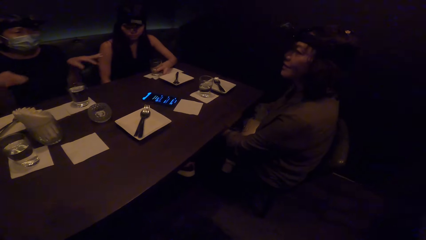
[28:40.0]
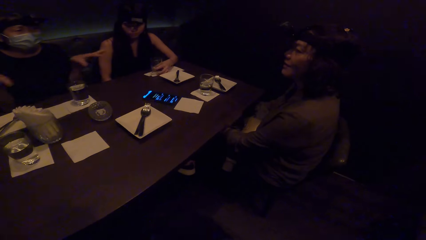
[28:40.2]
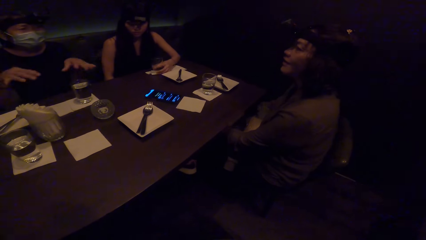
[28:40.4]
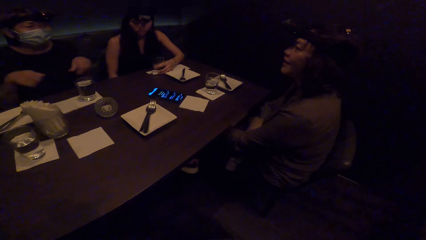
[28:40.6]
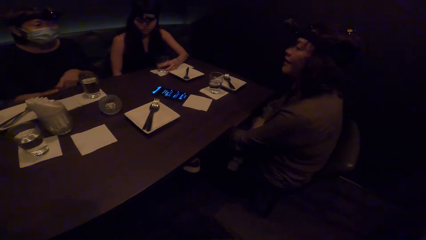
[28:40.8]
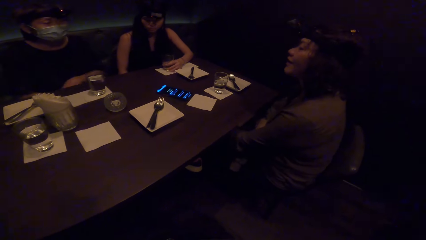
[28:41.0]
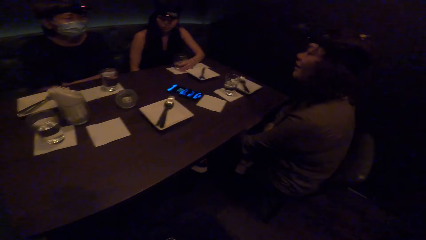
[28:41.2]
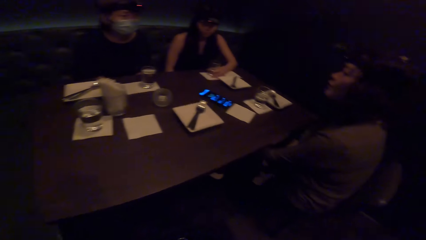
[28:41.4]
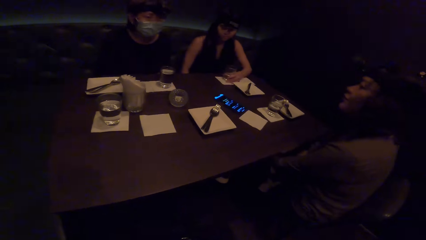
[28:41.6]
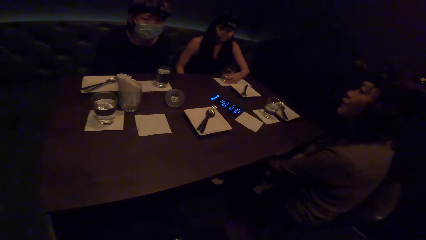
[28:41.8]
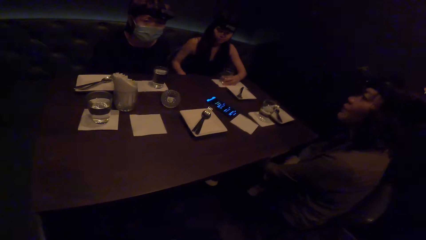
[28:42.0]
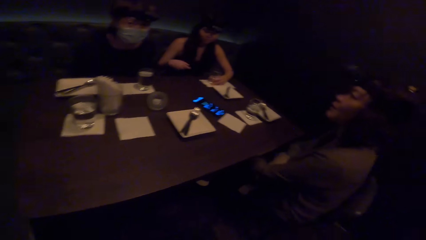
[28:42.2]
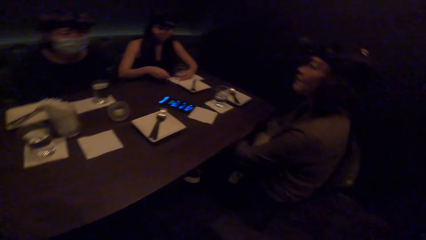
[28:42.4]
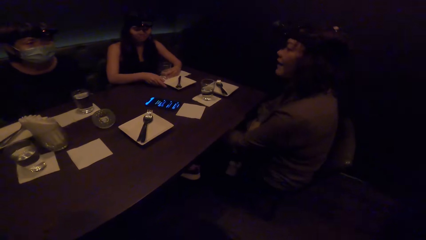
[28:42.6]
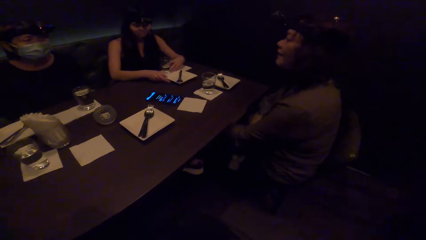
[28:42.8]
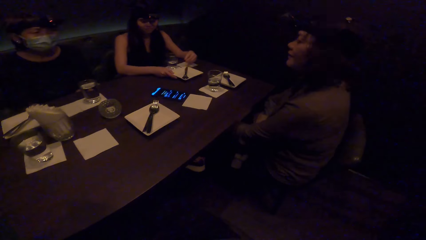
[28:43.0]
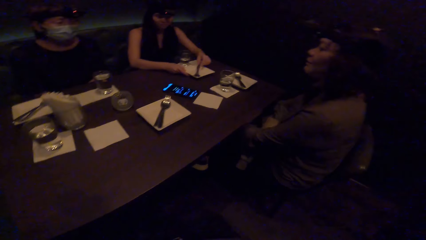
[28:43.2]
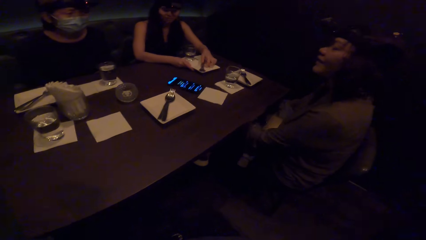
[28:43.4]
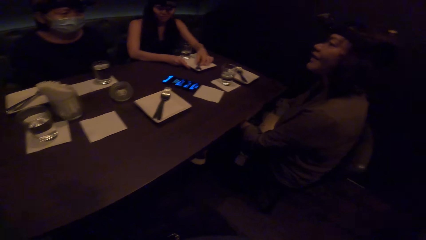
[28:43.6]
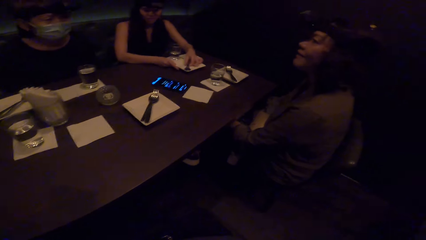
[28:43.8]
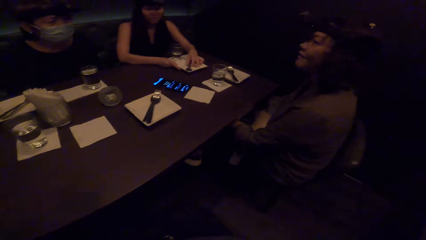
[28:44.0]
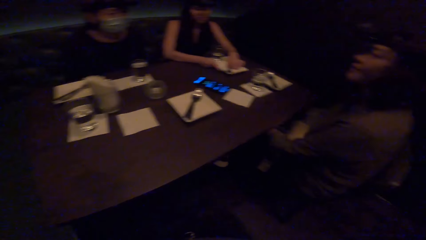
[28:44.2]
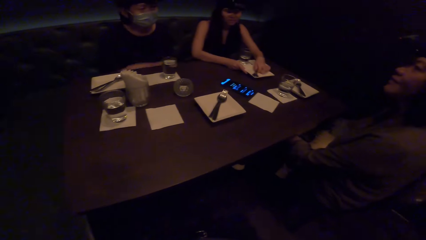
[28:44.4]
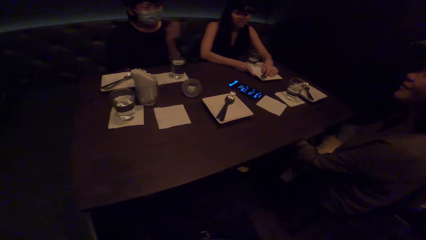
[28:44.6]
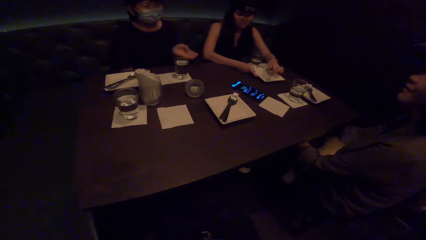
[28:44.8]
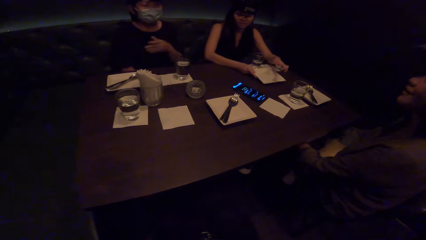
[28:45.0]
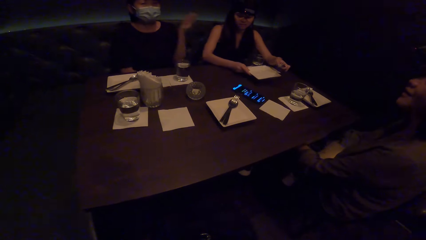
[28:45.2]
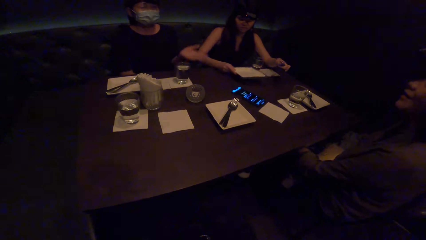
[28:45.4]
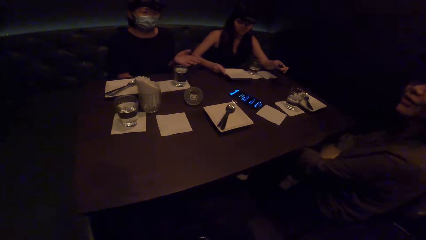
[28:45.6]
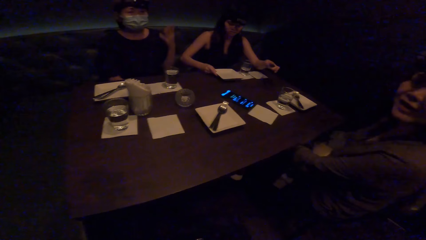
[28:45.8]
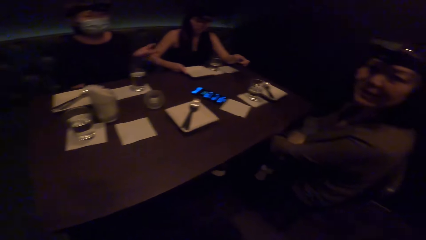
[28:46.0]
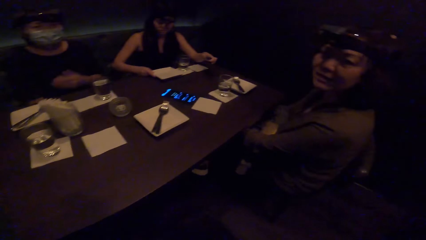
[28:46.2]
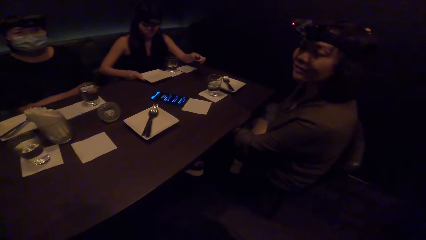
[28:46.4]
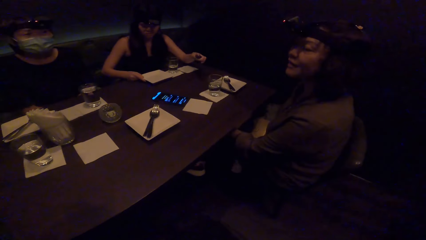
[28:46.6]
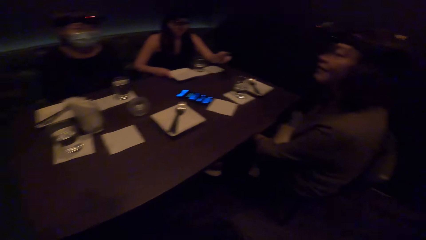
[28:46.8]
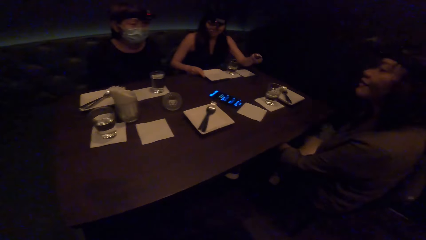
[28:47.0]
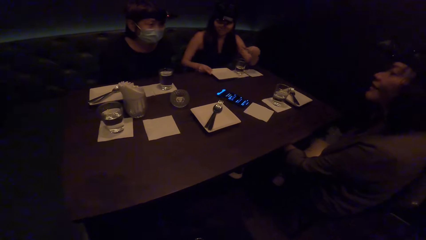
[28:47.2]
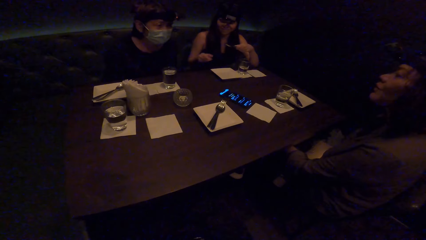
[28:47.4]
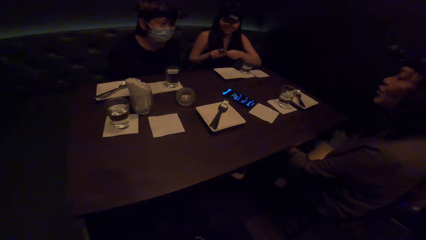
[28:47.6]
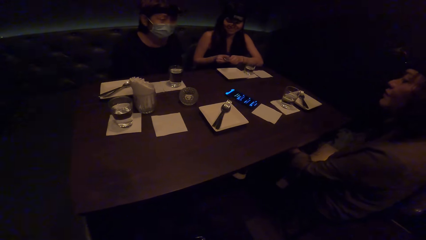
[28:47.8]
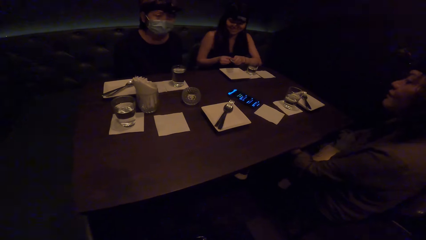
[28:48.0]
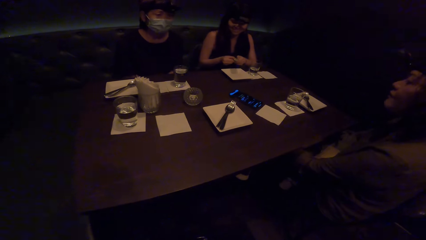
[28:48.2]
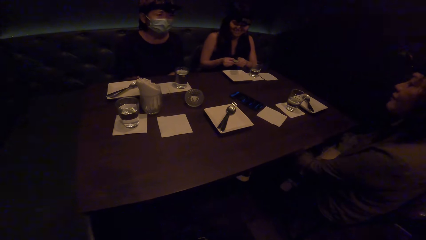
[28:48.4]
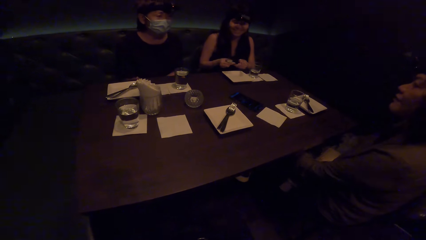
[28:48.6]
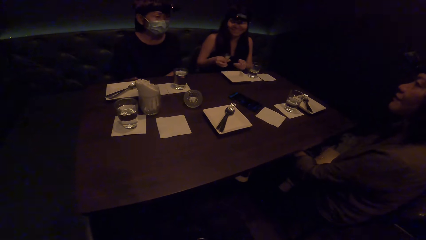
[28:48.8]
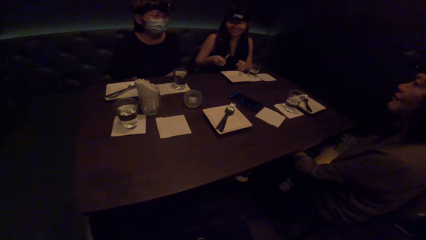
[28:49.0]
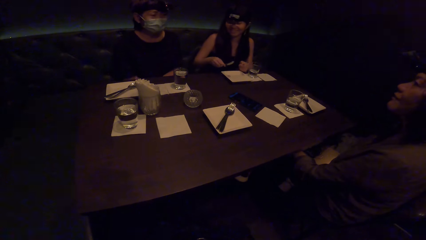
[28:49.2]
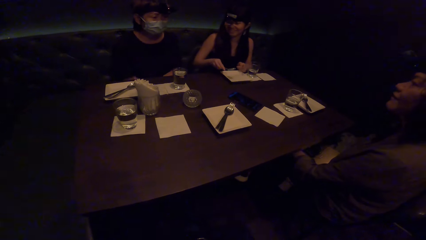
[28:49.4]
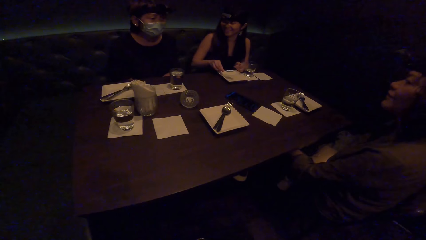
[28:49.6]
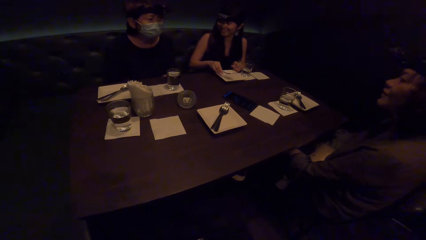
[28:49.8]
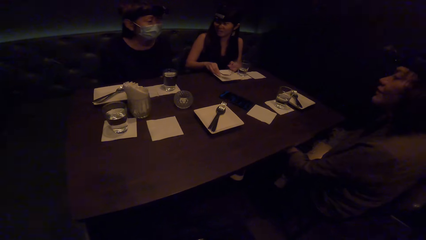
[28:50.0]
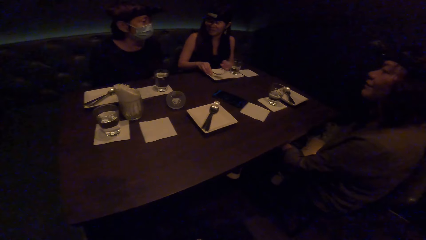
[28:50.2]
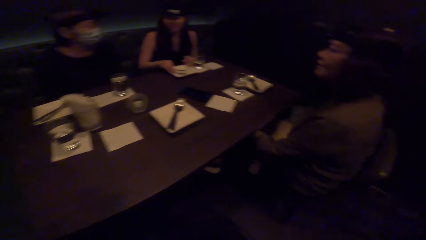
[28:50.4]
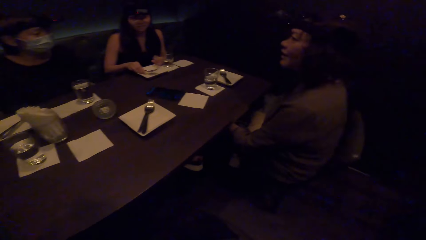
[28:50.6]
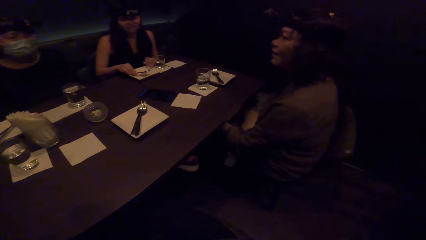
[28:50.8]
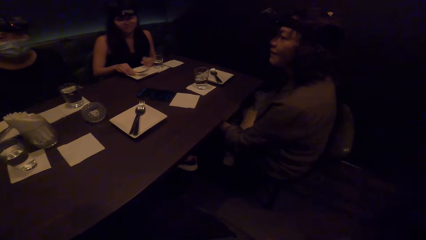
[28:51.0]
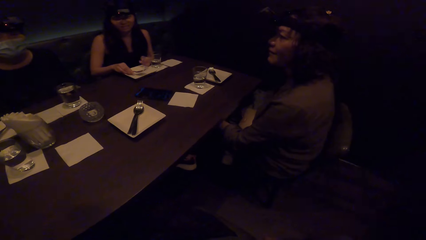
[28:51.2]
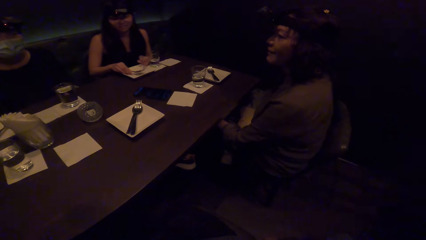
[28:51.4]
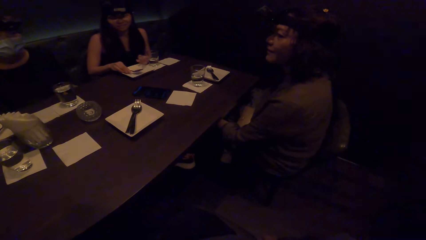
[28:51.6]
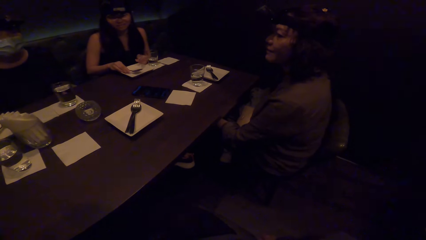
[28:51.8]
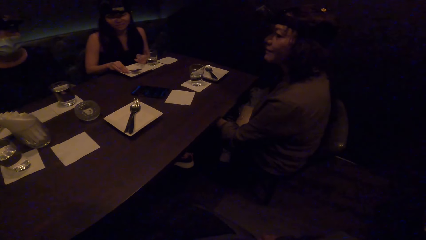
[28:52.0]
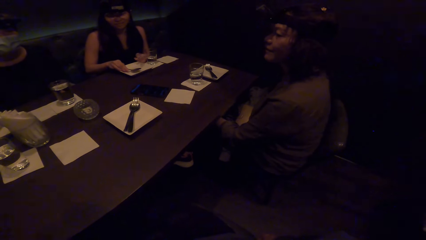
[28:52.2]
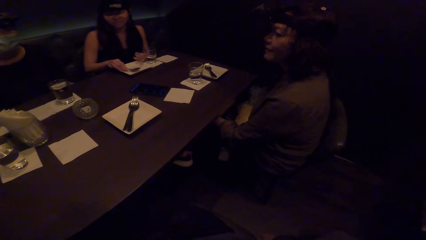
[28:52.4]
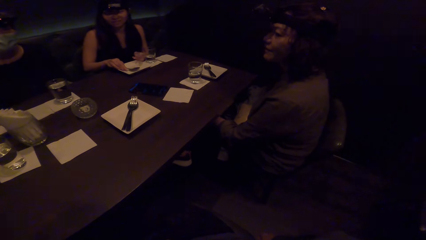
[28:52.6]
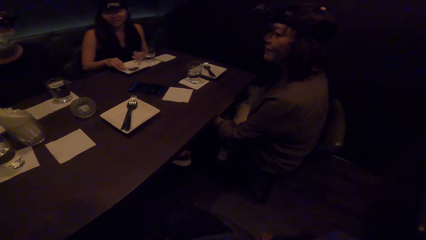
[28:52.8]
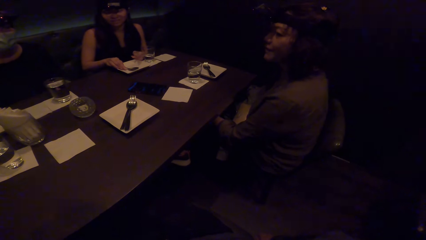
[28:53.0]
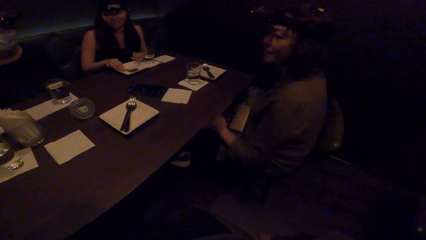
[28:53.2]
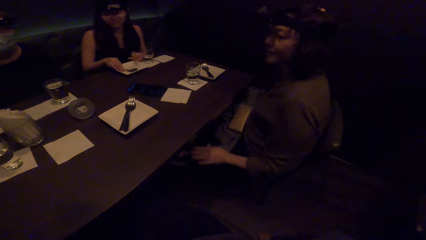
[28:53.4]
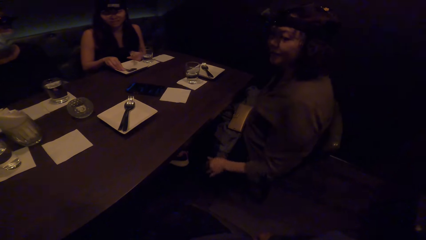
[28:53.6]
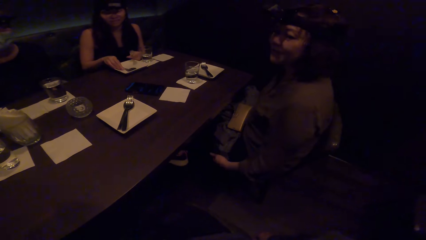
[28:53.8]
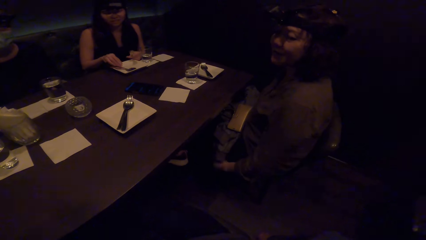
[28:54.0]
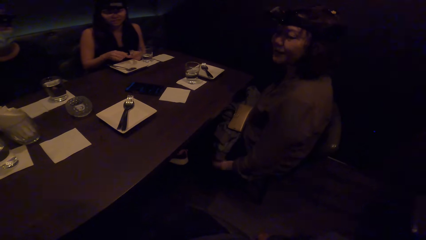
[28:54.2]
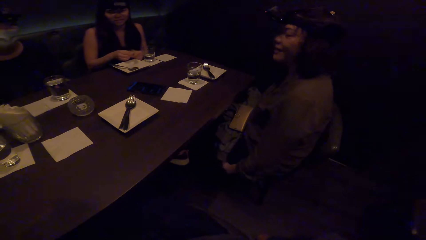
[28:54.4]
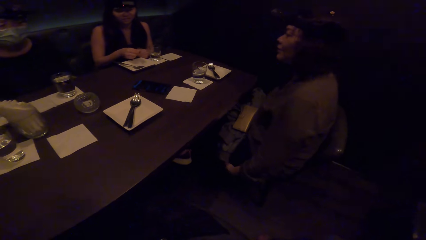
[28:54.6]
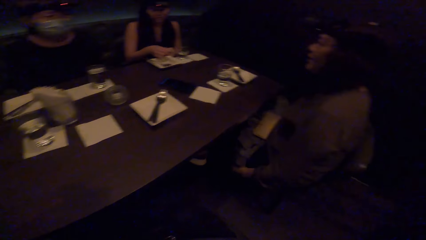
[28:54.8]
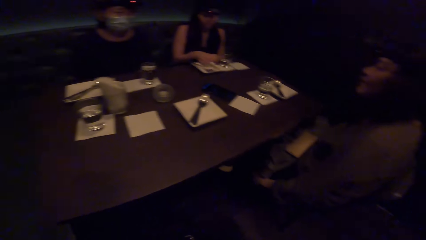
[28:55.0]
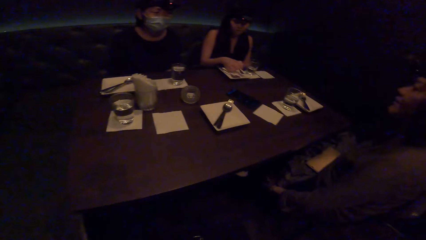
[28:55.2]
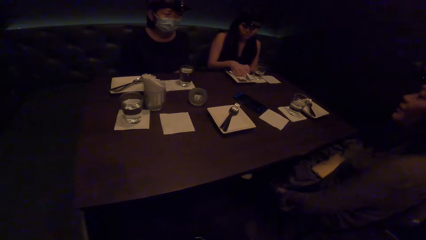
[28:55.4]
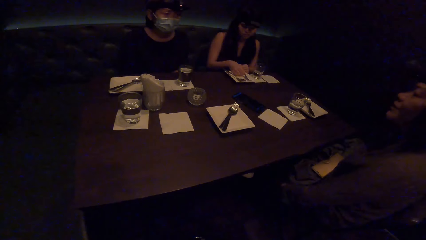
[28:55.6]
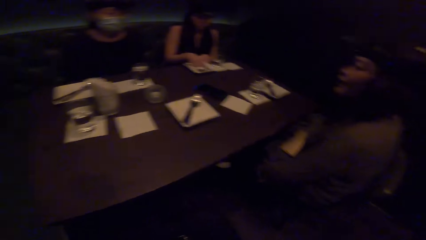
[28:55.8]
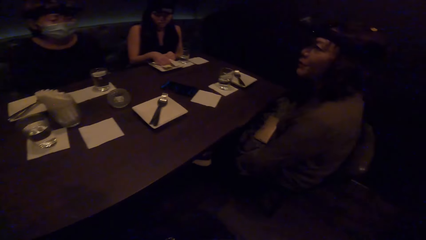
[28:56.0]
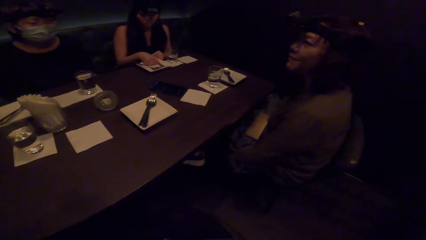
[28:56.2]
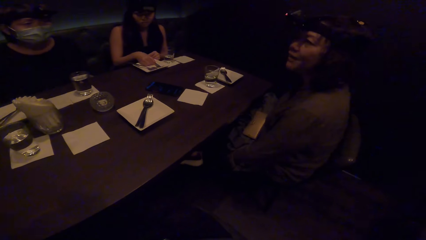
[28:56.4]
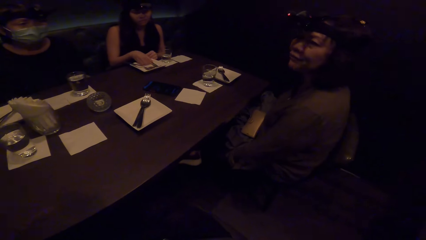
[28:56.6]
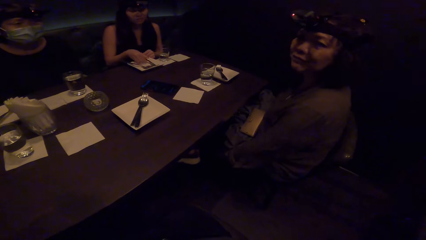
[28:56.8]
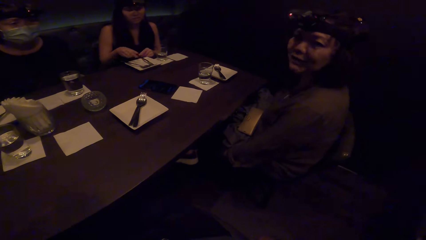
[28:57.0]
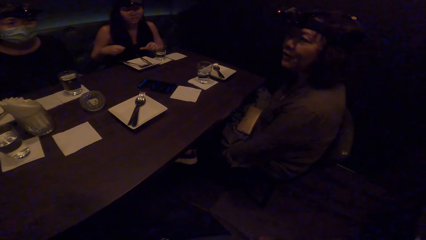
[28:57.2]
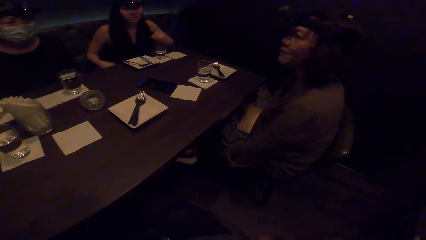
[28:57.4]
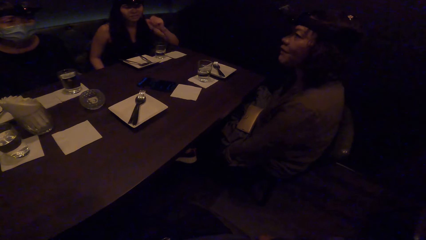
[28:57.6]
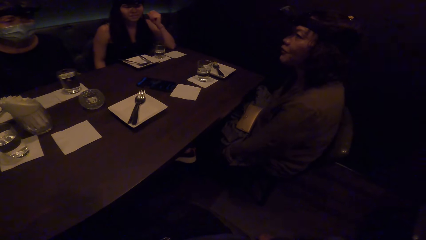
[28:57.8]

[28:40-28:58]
The camera wearer interacts with the friends. A lady picks a spoon from the table. She picks the plate from the table with the right hand, drops the plate on the table and moves the spoon to the right hand. A man dialogues with another lady, the lady, a third lady and another man. The camera wearer interacts with the friends. The lady drops the spoon in the plate. The camera wearer interacts with the friends.
